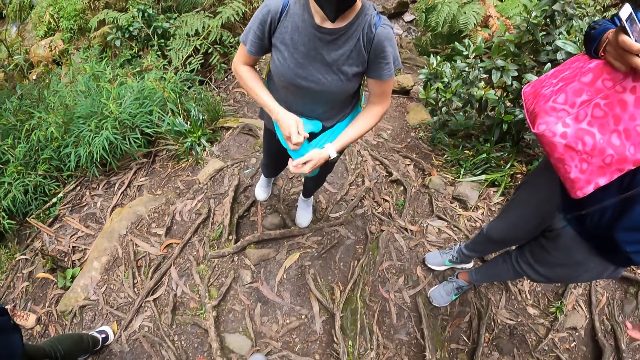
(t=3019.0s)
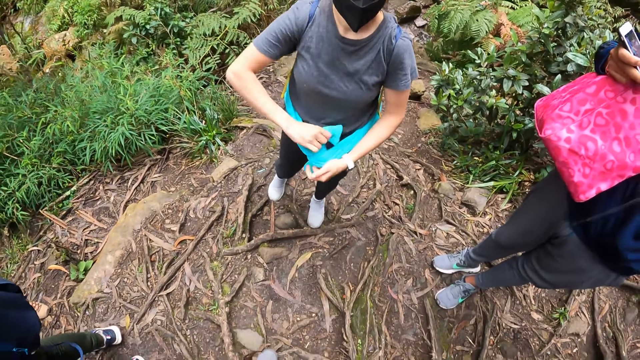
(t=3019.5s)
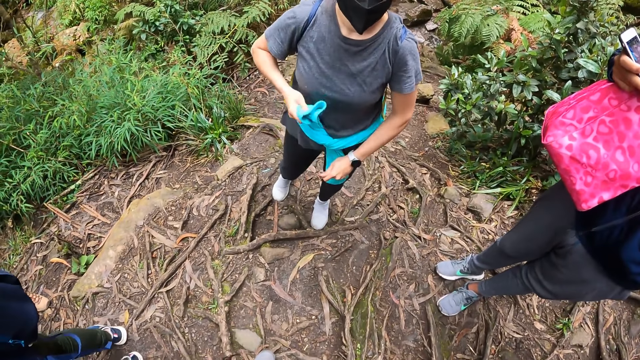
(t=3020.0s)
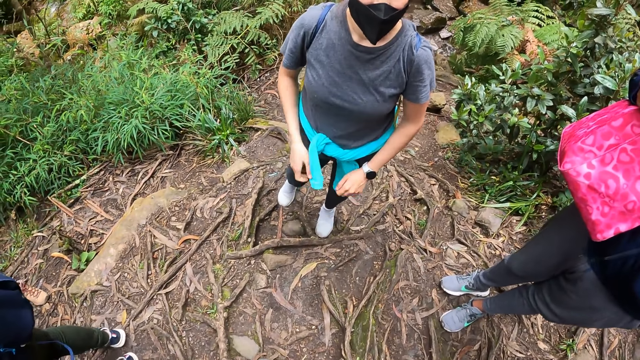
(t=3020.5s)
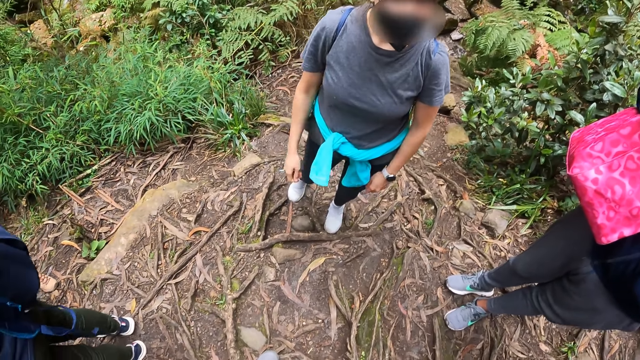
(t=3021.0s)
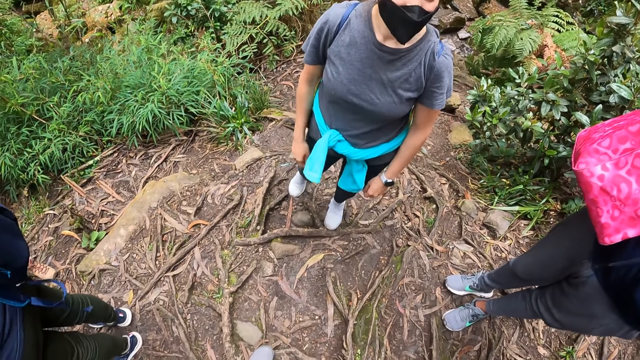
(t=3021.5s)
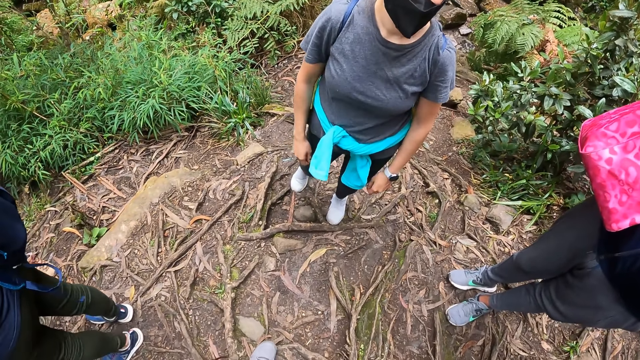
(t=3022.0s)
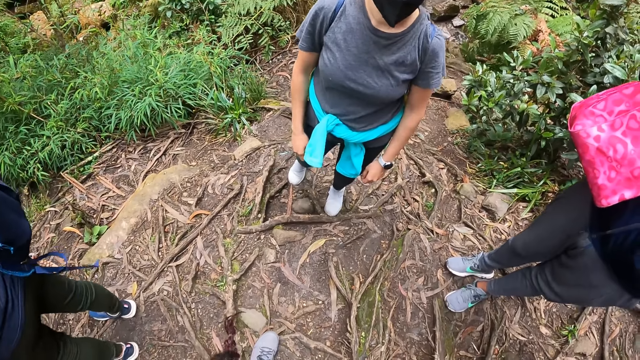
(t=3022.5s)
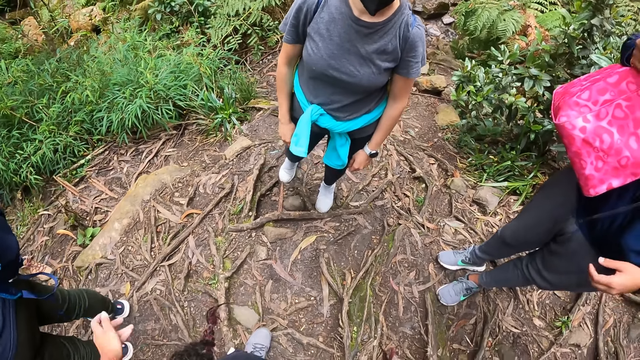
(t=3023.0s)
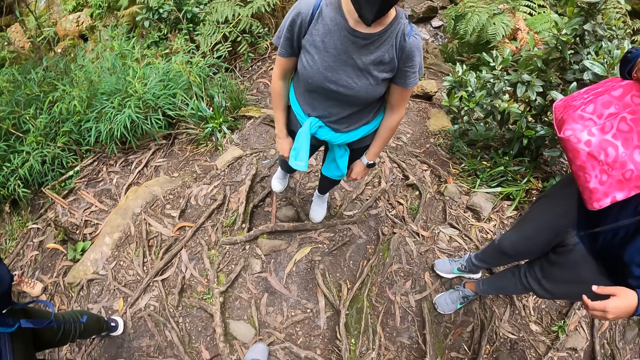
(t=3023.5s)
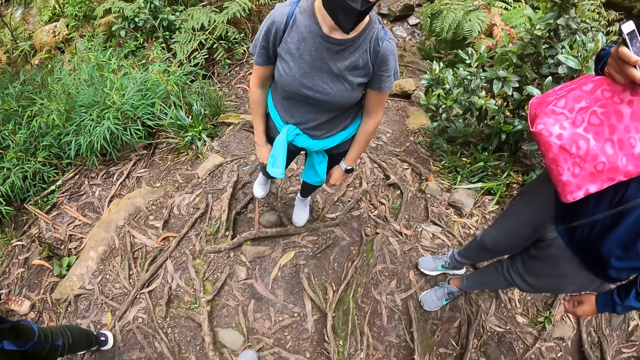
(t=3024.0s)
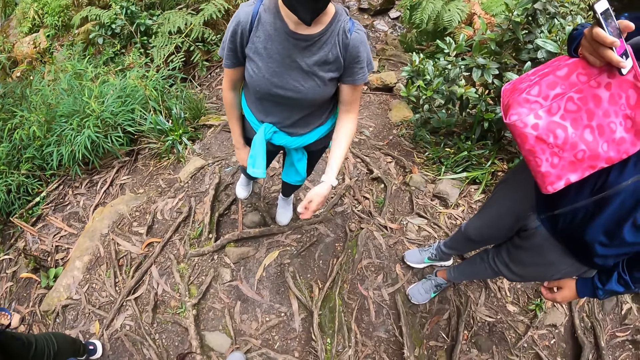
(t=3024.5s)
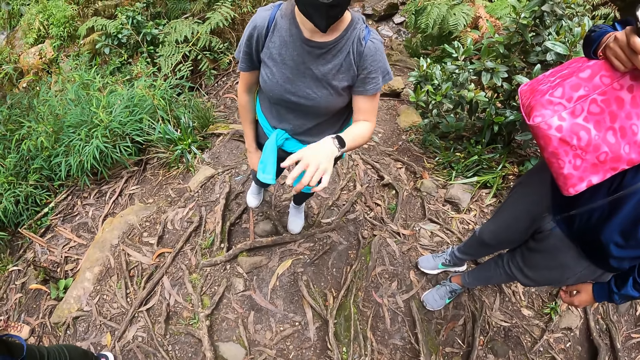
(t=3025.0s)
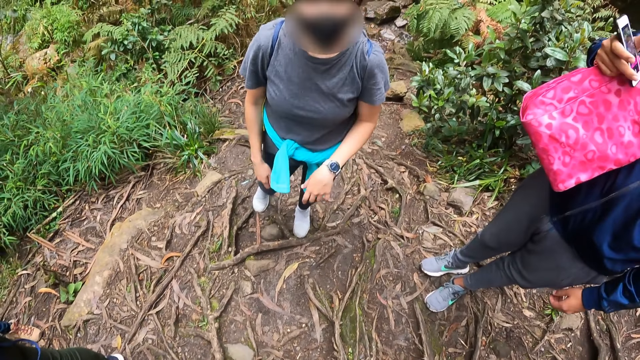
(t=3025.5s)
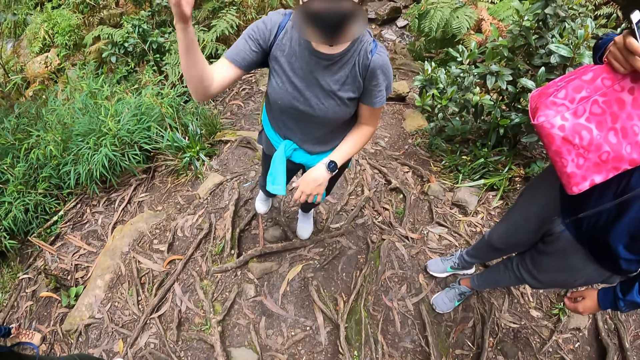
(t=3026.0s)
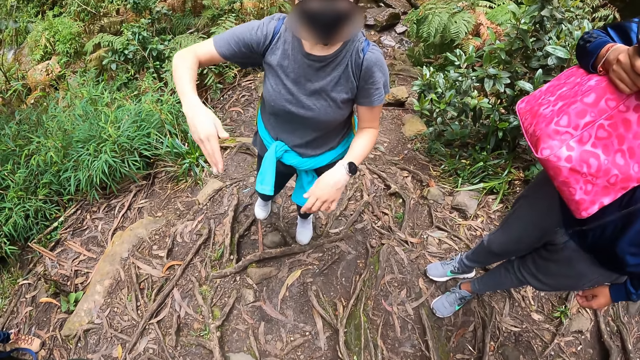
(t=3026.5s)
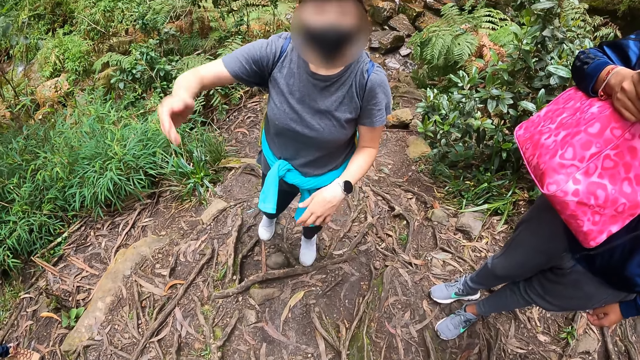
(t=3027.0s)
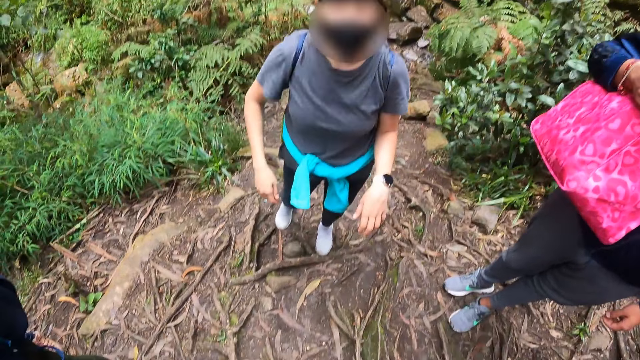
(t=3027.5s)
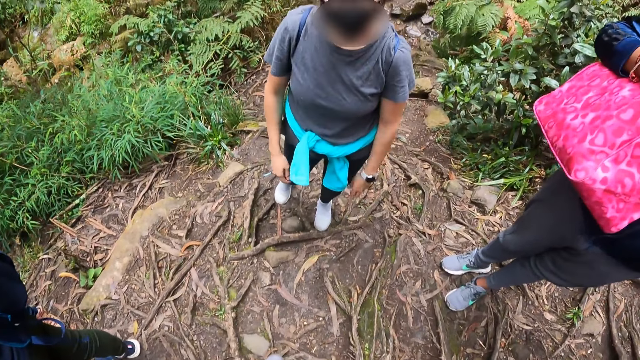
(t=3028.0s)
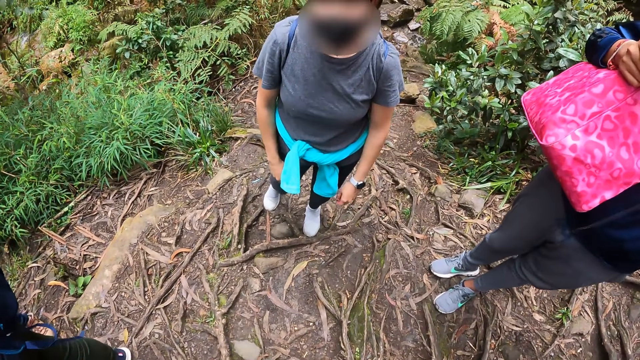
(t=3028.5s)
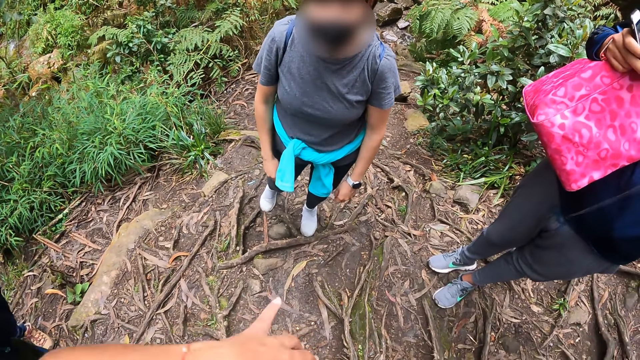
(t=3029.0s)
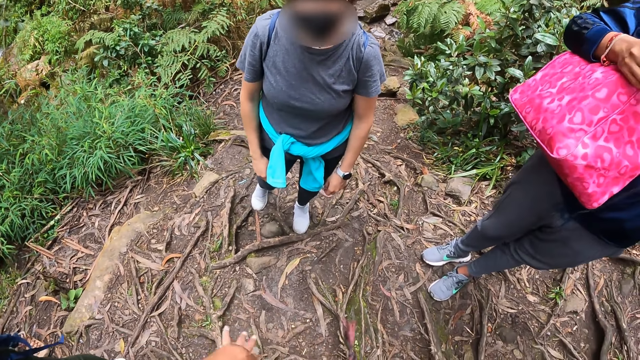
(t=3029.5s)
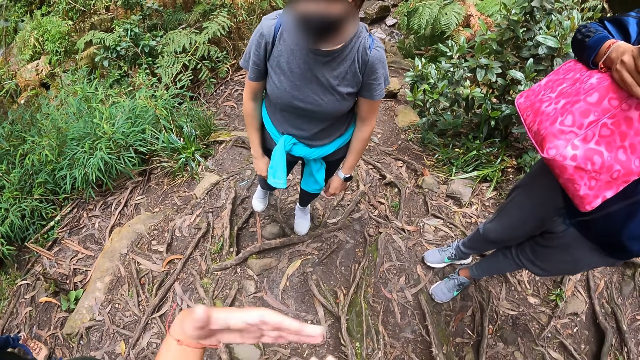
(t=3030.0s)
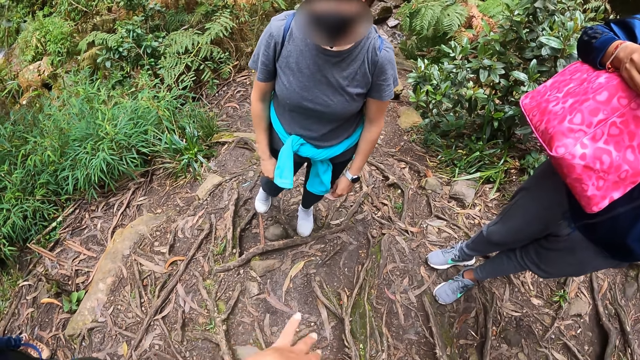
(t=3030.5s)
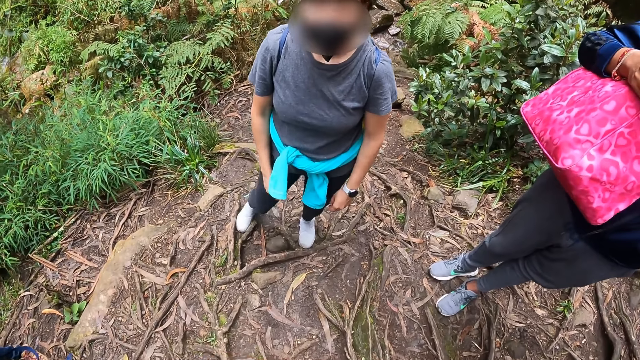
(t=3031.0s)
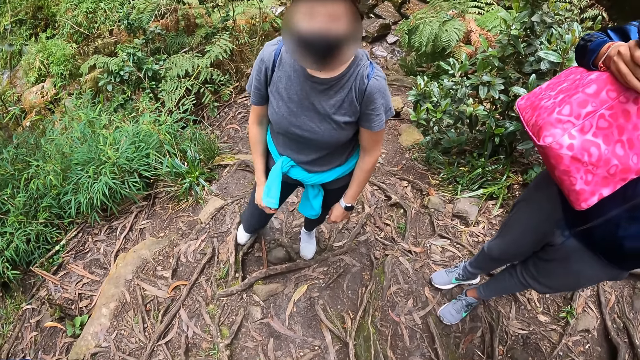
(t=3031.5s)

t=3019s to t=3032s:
The camera wearer talks to four people.

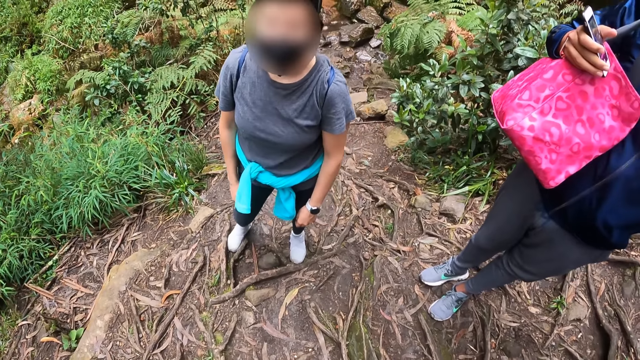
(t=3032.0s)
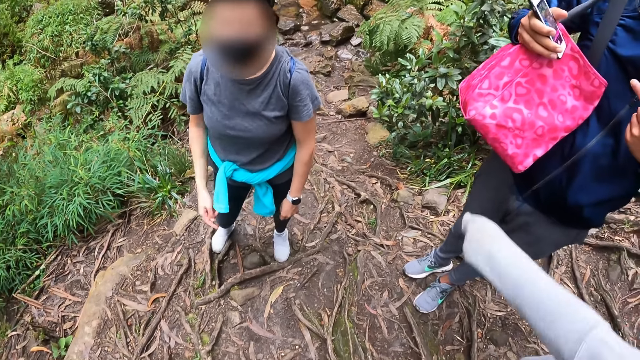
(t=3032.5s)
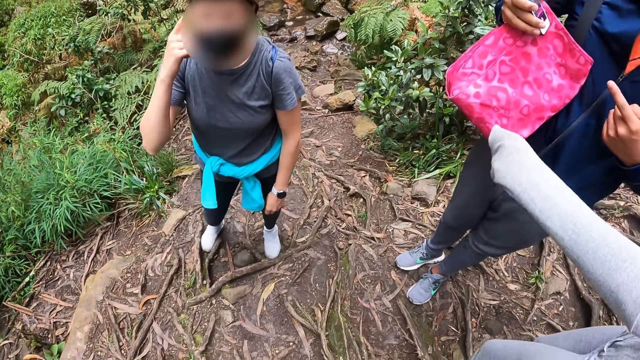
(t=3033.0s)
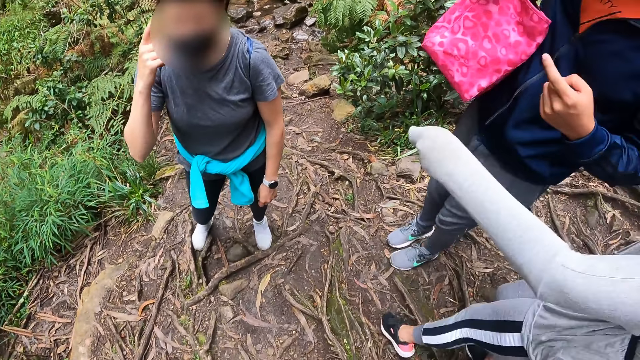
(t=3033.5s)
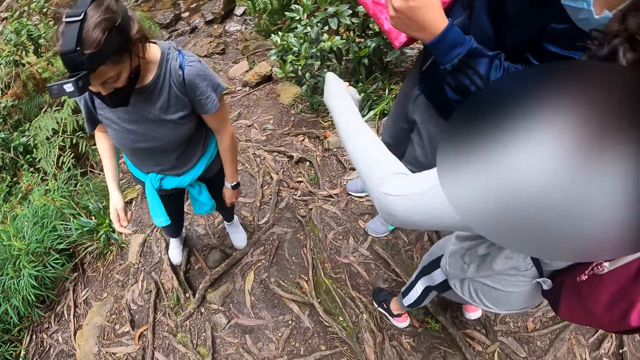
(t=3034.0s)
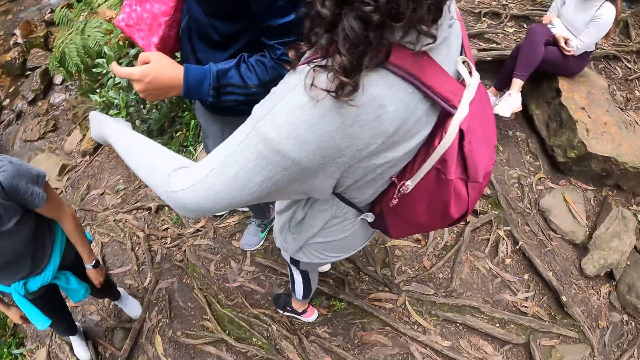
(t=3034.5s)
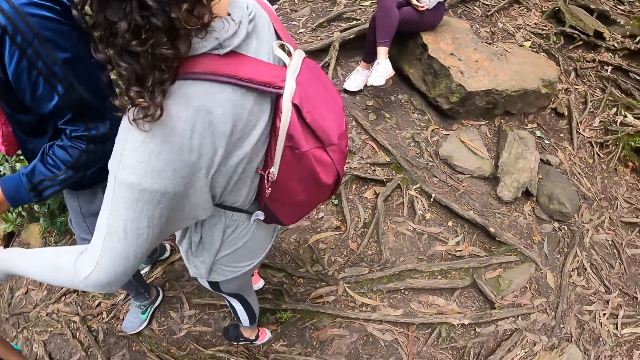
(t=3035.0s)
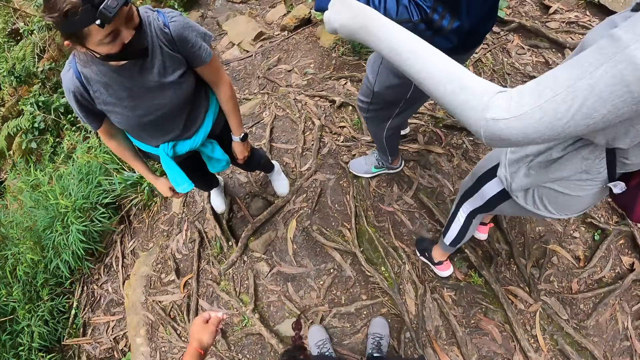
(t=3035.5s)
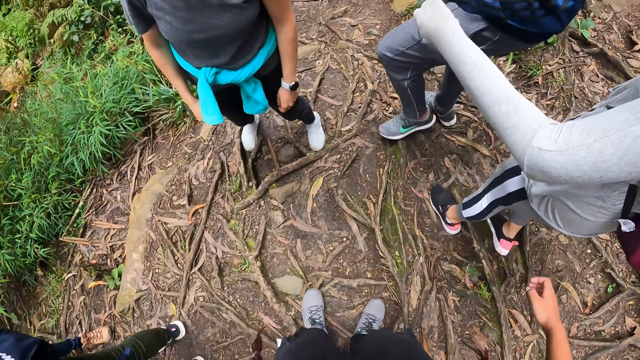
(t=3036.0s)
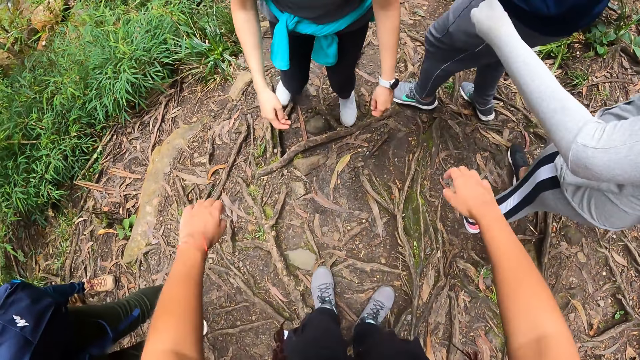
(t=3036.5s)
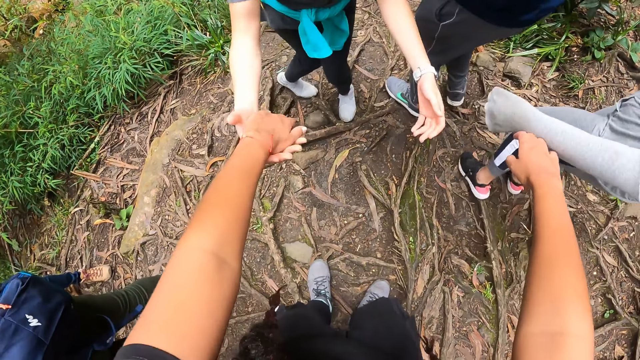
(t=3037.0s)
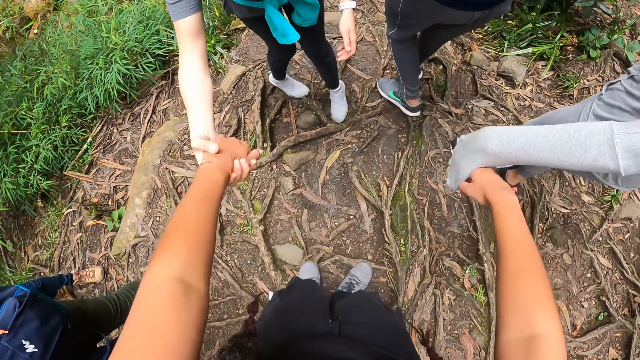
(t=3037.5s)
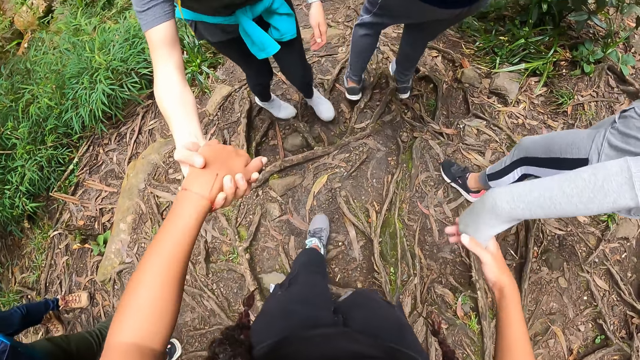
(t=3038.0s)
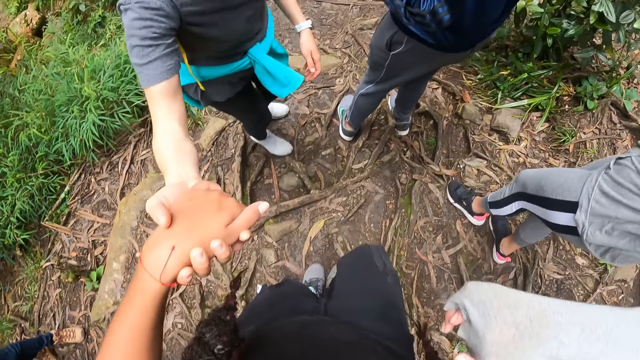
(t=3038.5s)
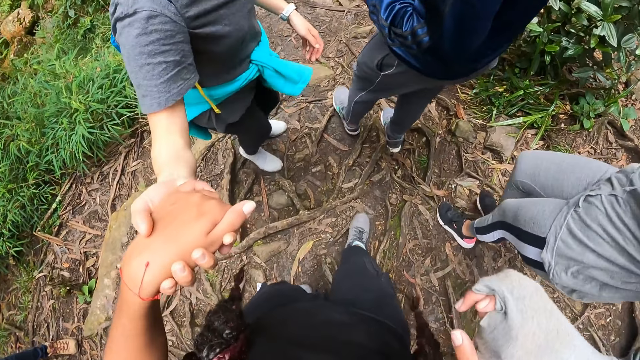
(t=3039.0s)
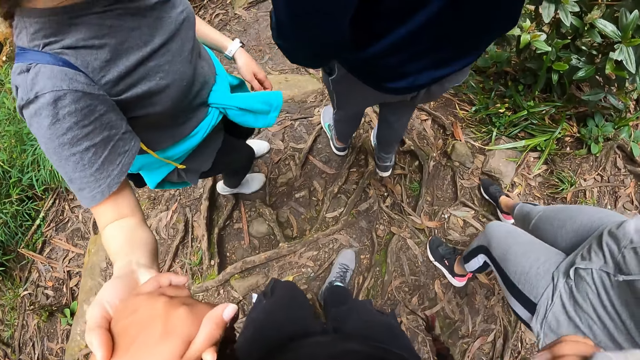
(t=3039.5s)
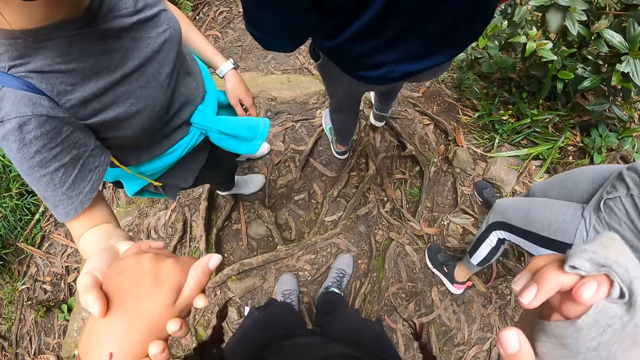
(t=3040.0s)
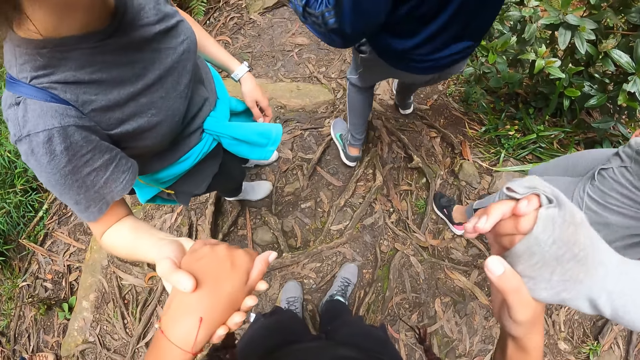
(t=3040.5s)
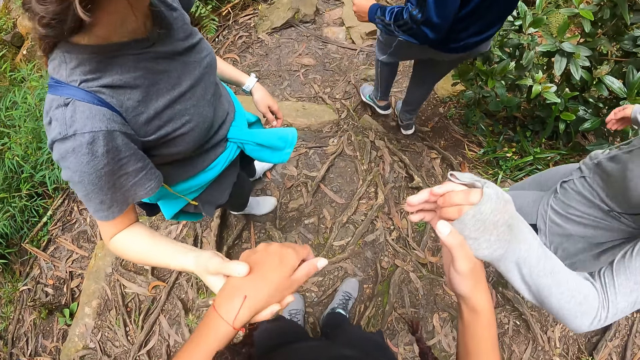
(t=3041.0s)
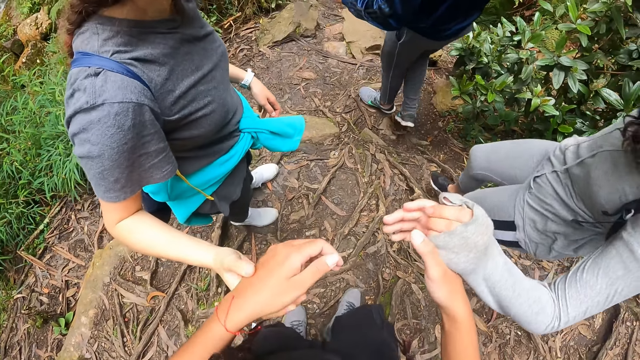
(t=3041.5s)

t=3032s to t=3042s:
The camera wearer holds the woman's right hand with her left hand. She holds another woman's left hand with her right hand.
